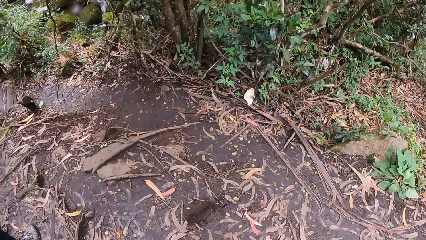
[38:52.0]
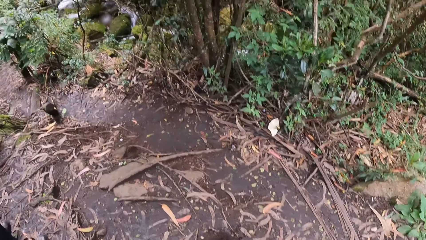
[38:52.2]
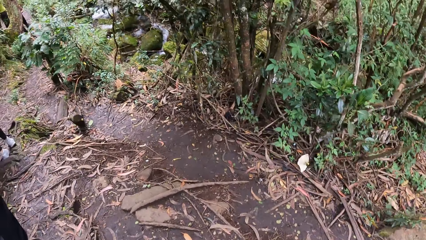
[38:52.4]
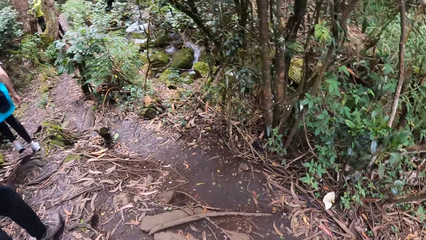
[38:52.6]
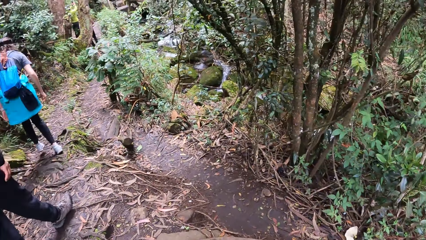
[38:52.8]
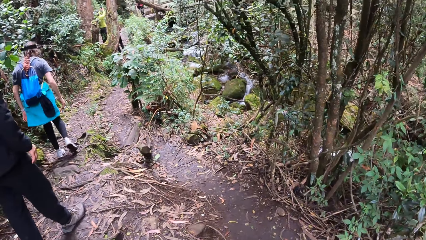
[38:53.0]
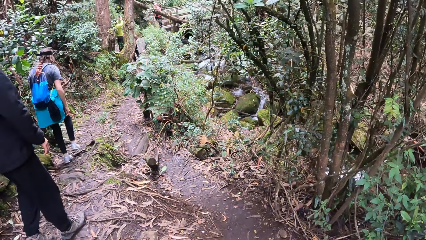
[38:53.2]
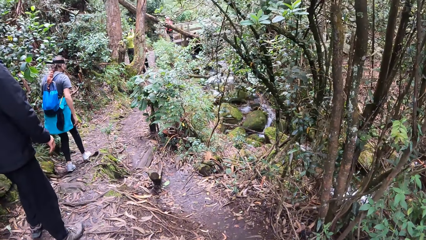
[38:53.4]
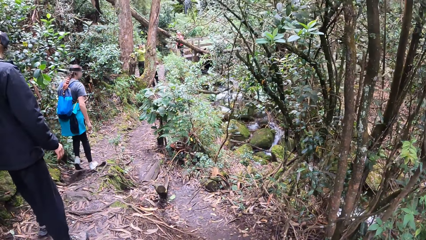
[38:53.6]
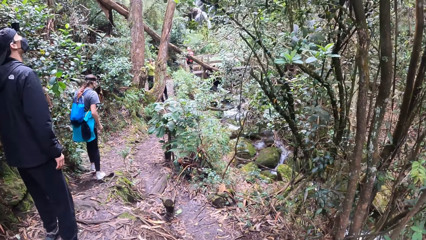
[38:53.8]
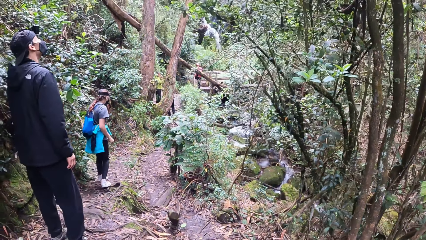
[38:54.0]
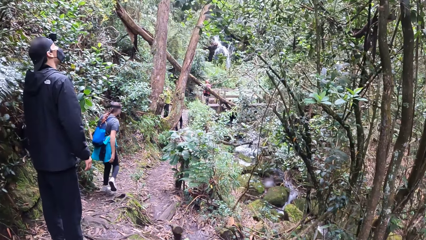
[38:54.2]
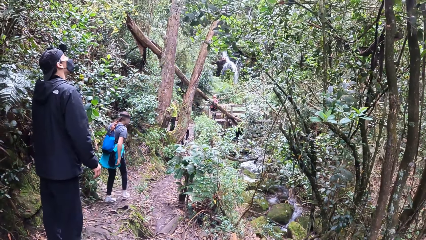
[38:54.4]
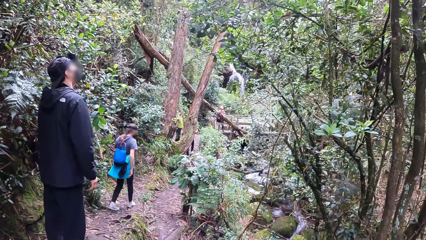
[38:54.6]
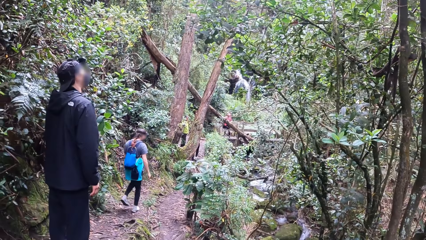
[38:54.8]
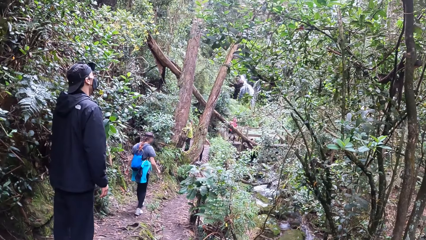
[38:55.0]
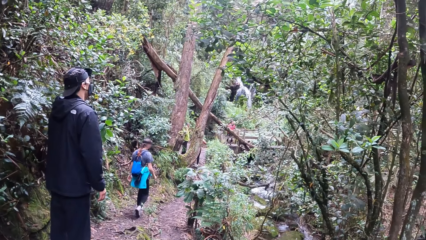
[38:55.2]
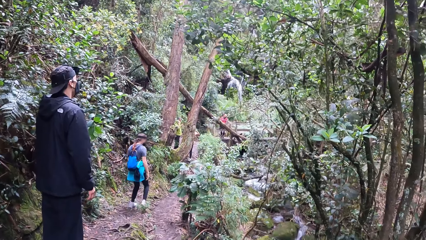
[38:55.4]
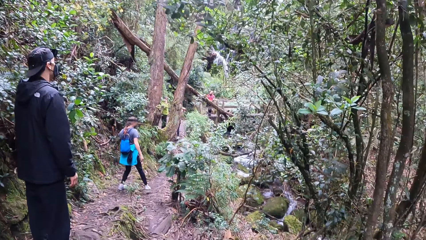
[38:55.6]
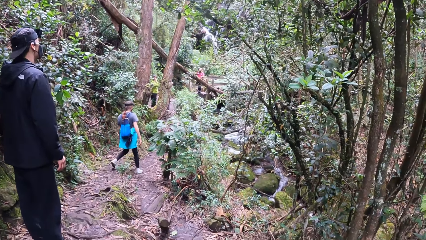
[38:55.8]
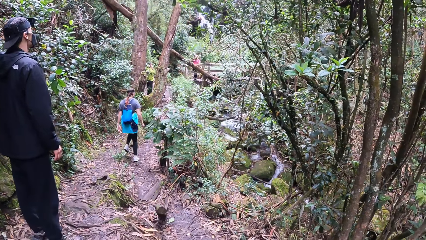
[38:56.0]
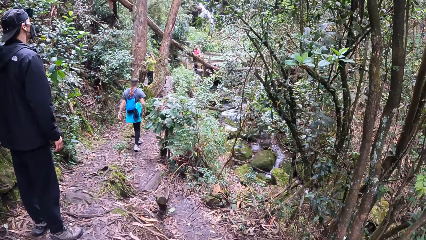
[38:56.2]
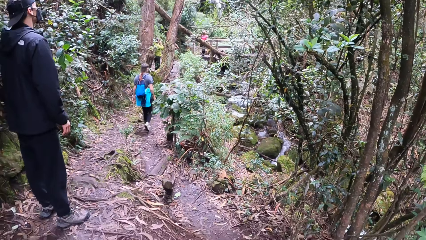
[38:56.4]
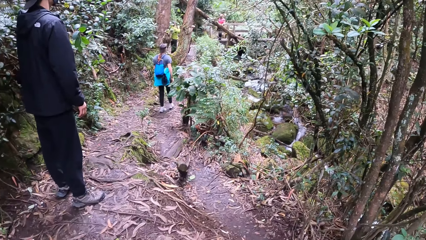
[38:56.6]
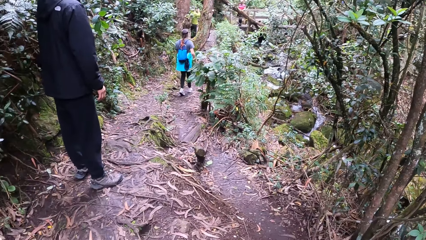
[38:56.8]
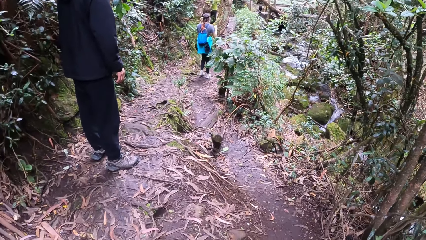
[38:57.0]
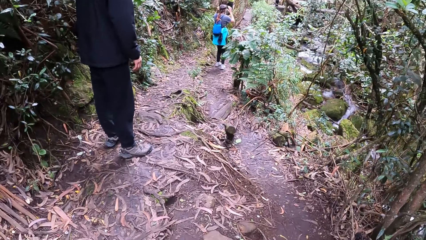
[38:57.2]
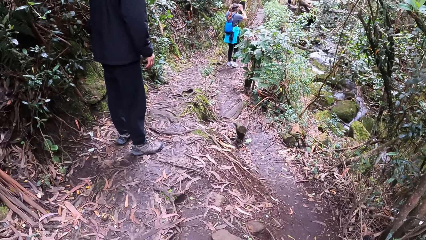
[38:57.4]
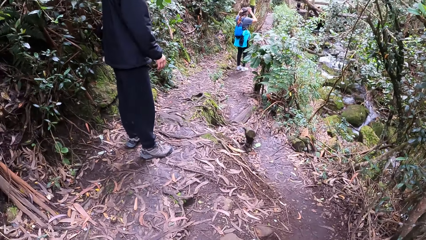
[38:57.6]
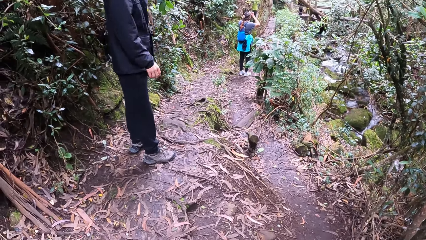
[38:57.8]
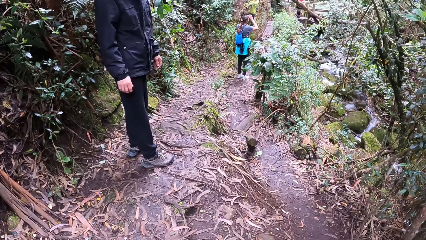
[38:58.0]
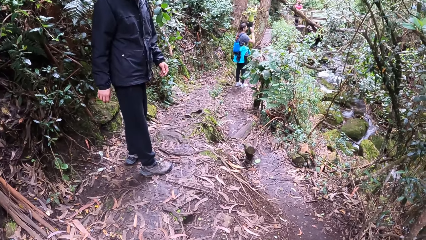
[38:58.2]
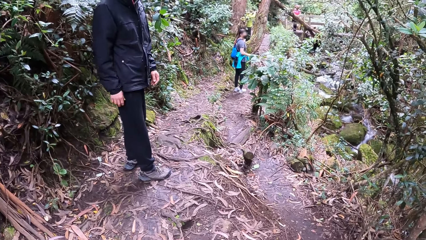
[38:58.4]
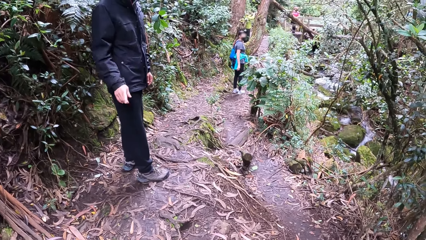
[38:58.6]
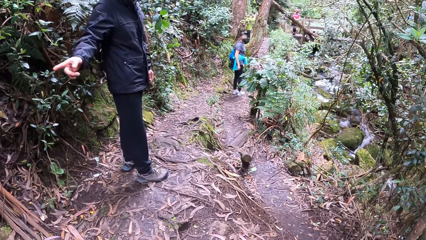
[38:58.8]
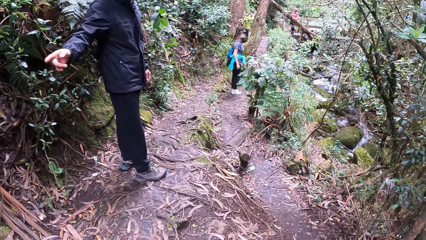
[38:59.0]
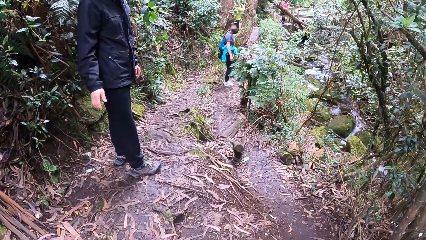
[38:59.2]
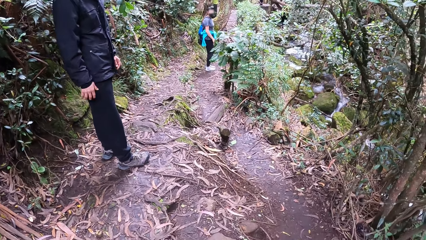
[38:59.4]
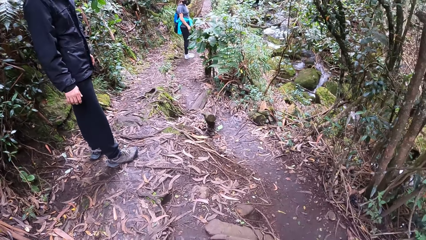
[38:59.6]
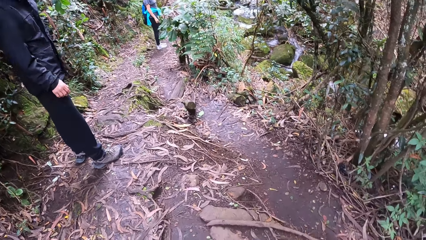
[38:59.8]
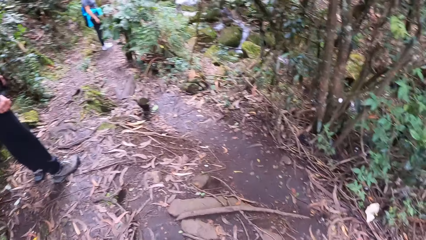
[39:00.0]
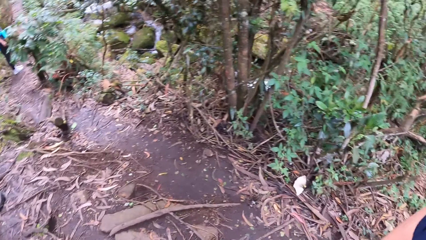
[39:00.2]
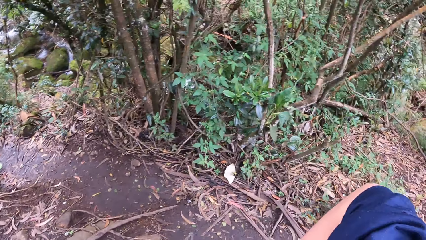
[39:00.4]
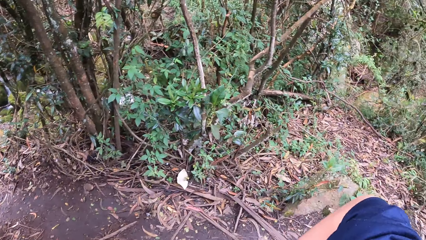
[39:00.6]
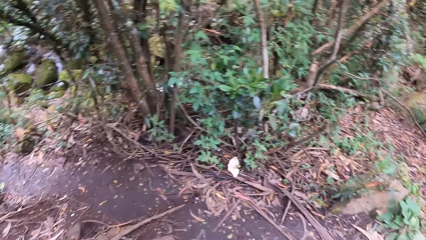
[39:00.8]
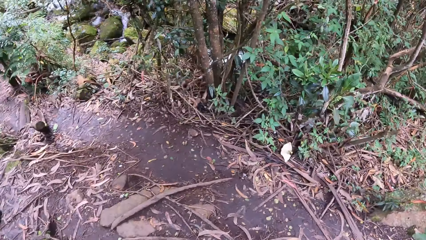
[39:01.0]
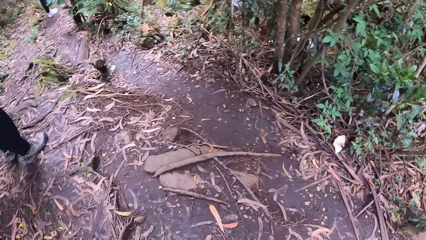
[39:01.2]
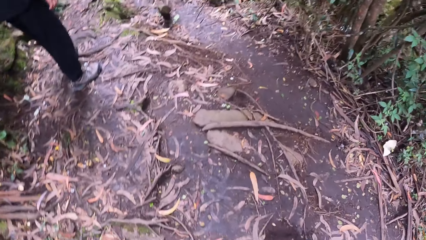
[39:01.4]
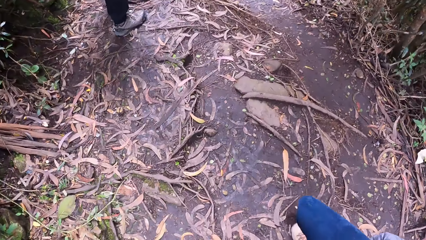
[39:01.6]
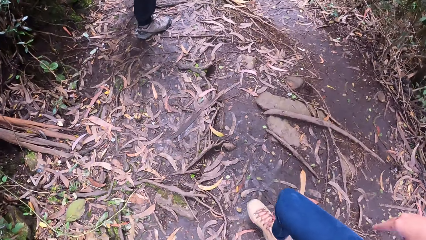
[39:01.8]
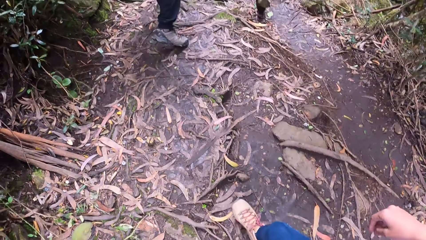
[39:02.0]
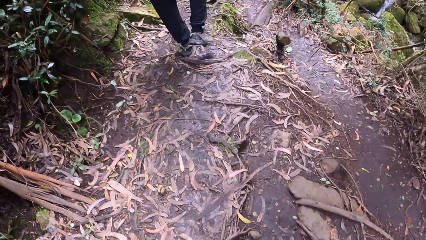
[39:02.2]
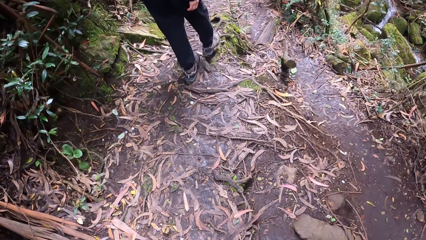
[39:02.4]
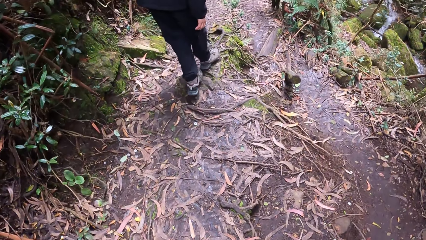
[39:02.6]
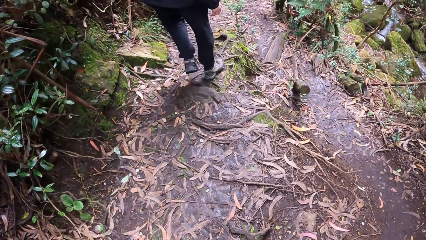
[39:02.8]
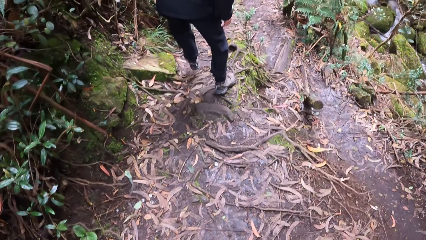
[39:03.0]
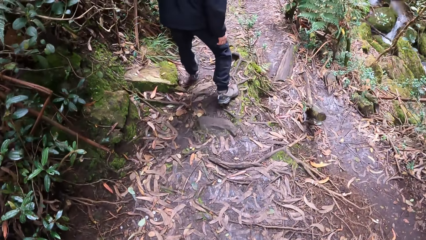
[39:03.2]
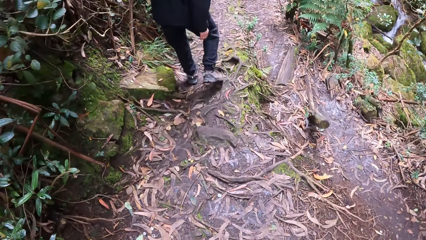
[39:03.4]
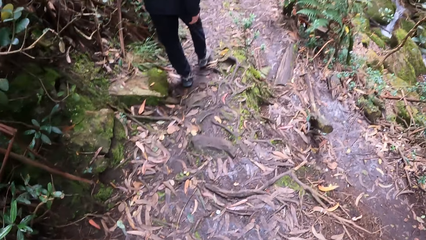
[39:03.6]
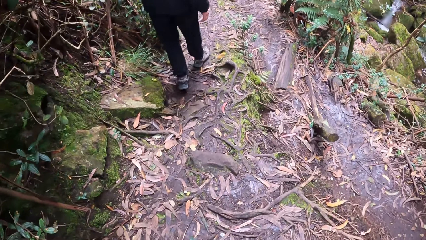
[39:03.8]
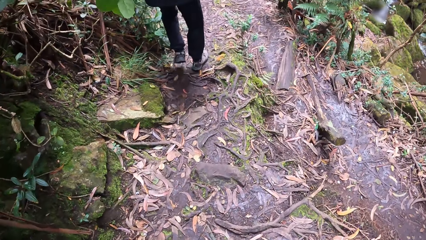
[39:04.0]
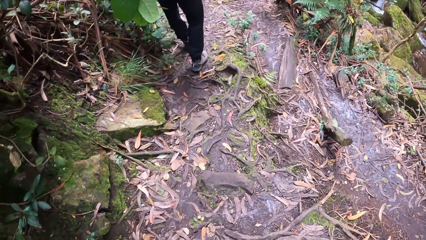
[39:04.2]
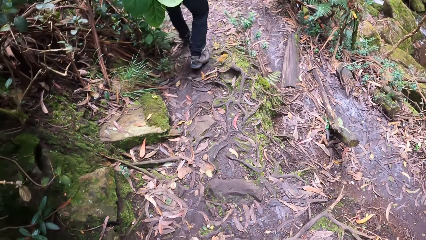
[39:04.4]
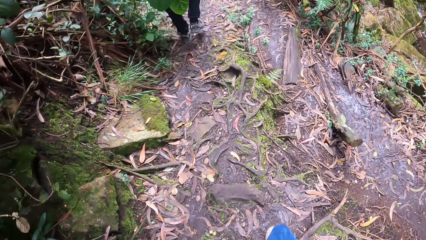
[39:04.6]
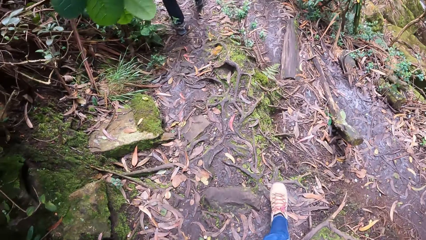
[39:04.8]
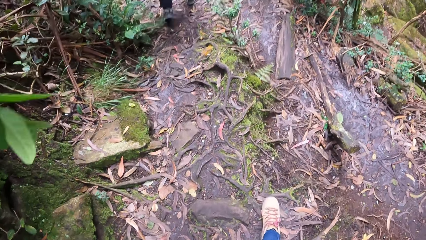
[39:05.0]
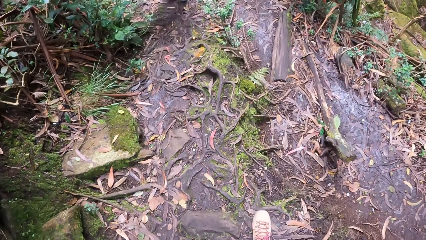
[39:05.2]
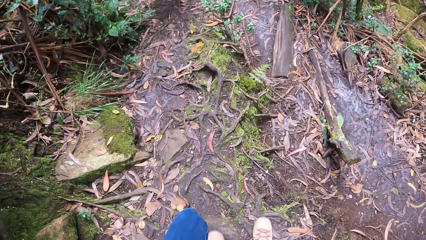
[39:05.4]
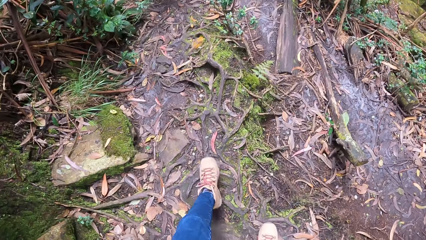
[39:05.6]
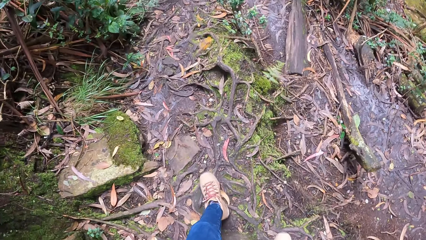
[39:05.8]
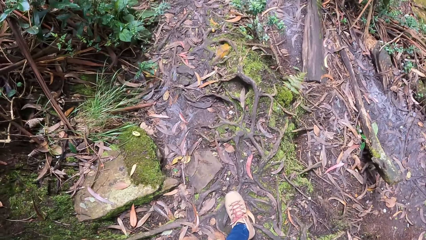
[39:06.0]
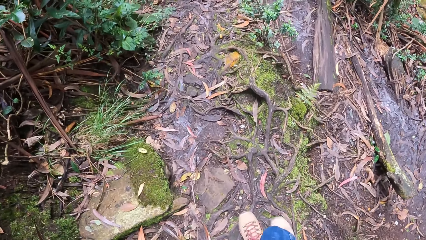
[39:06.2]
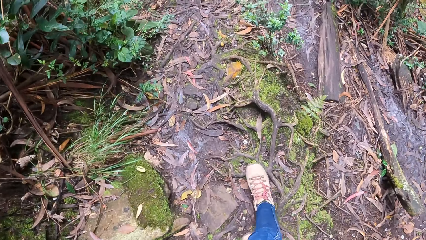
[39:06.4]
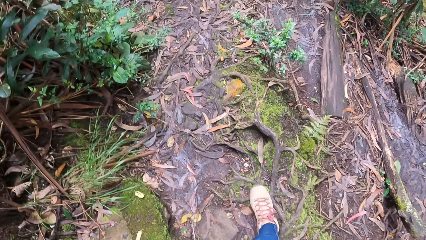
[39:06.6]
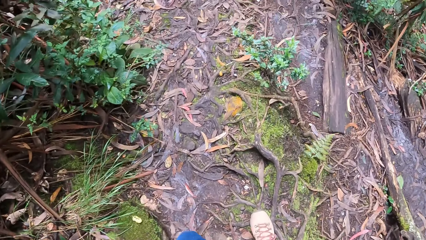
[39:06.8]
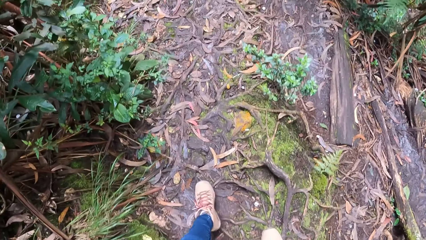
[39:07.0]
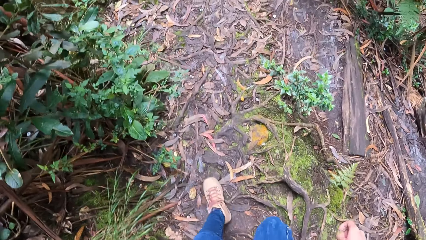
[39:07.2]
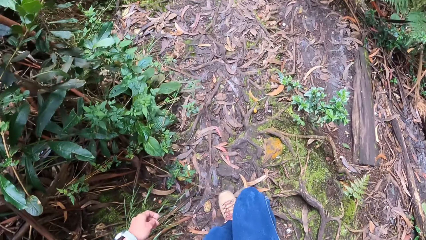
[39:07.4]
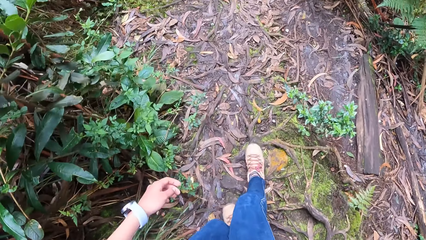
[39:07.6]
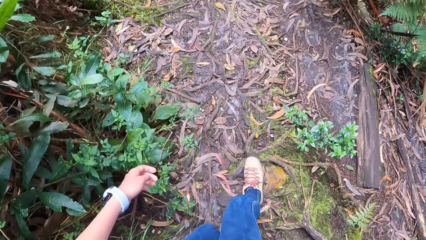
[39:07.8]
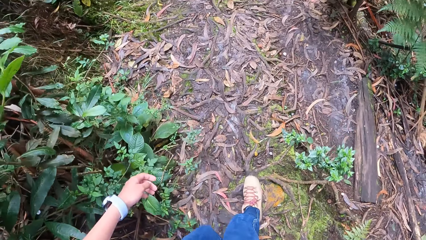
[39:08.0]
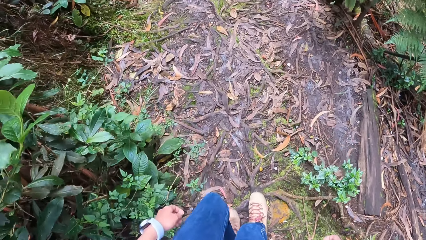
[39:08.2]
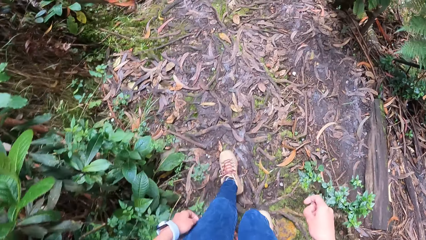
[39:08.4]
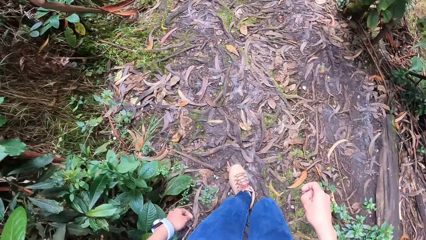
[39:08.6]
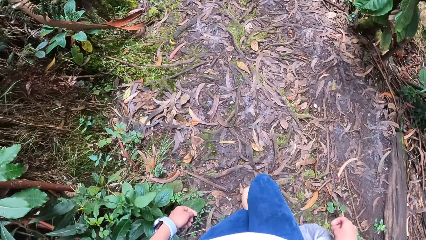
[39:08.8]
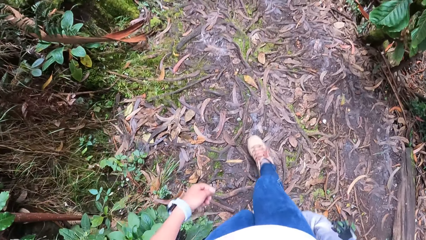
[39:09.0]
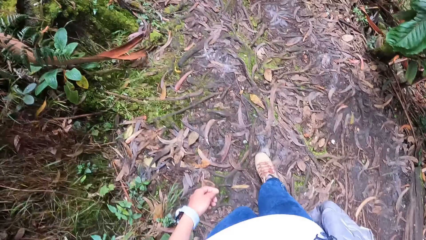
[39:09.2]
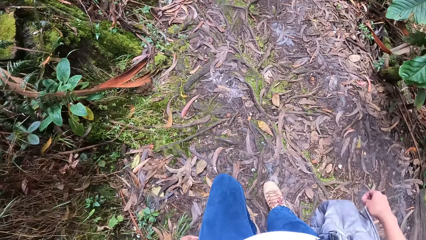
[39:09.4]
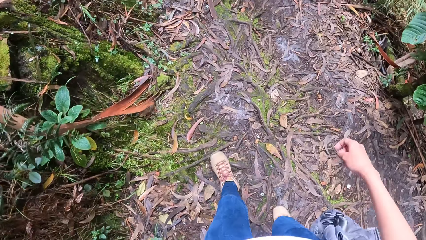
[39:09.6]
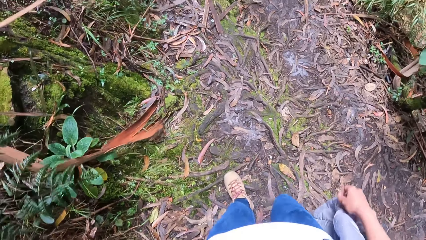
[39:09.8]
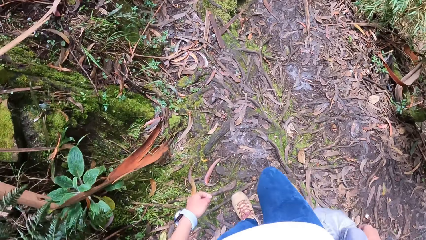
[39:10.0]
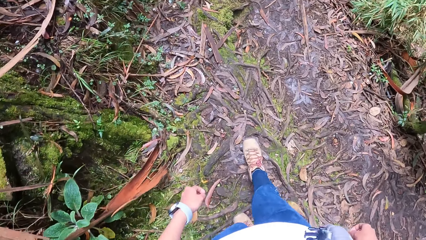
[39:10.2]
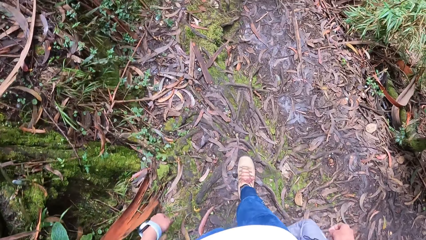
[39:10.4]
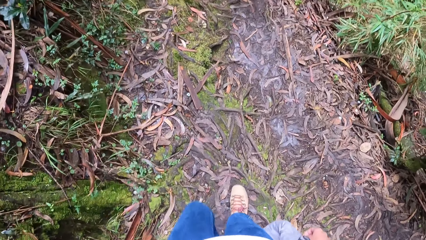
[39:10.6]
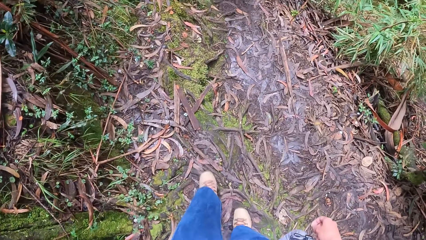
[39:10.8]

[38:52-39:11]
The camera wearer walks down the pathway. The man waits by the pathway. The woman walks down the pathway. The woman touches her head with her hands. The man points his right hand at the camera wearer. The camera wearer looks around the field. The man walks down the pathway in front of the camera wearer. The camera wearer walks down the pathway.
